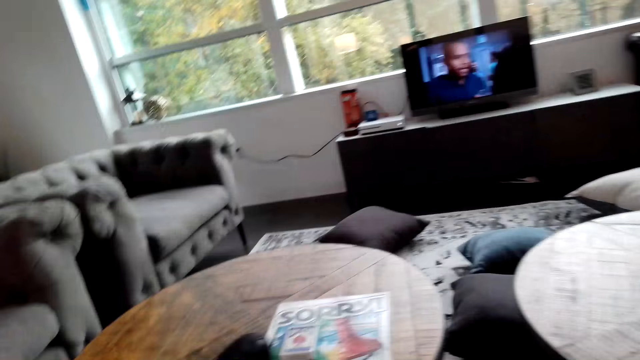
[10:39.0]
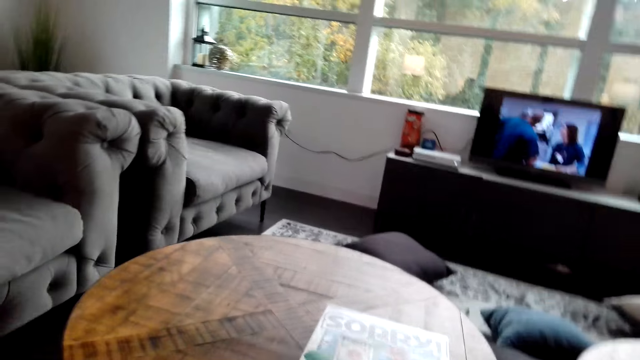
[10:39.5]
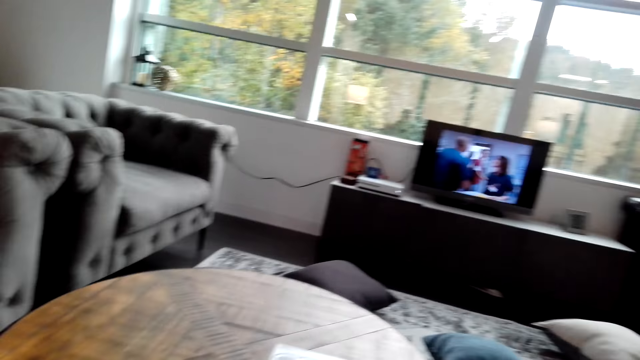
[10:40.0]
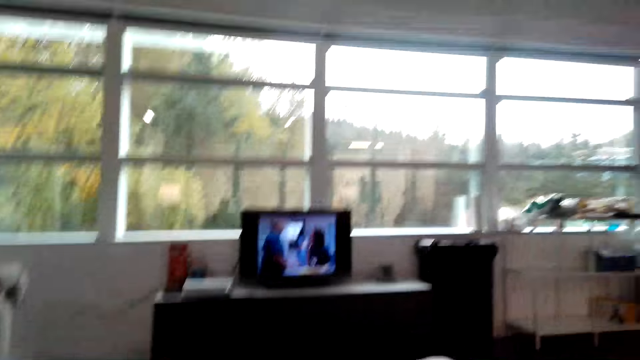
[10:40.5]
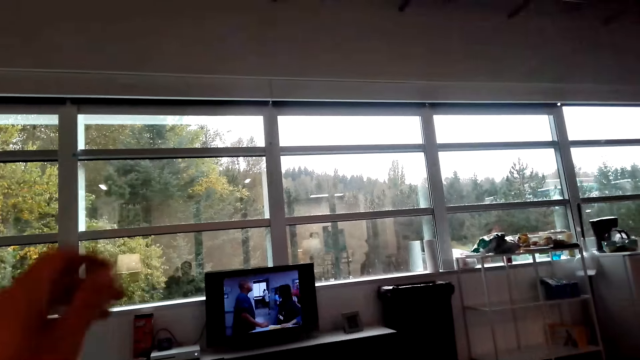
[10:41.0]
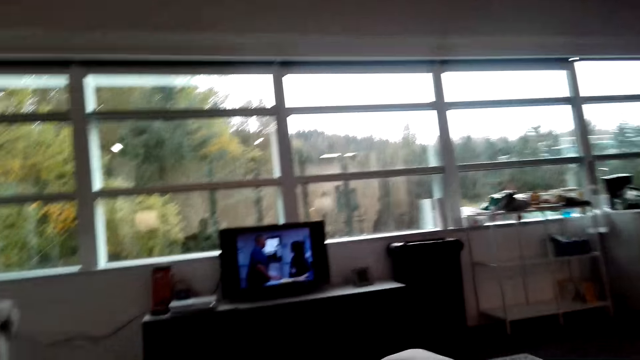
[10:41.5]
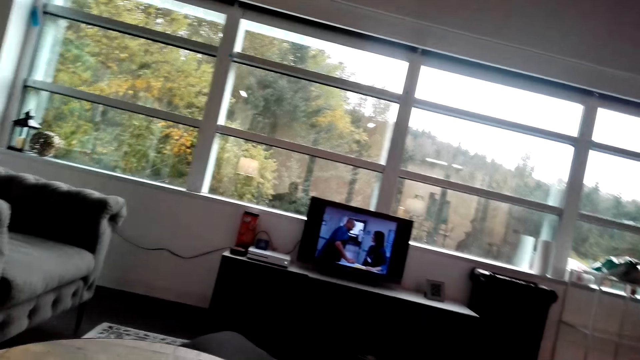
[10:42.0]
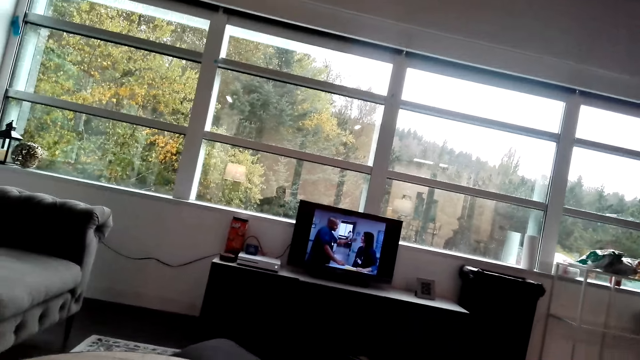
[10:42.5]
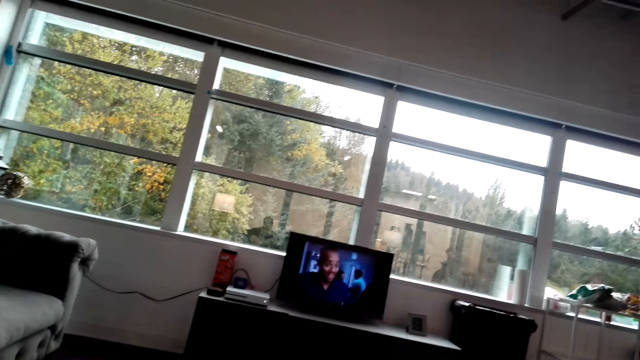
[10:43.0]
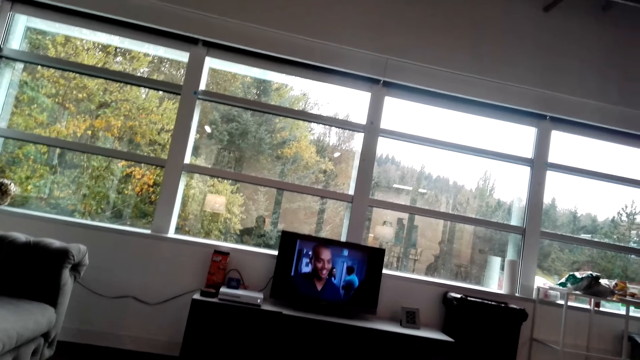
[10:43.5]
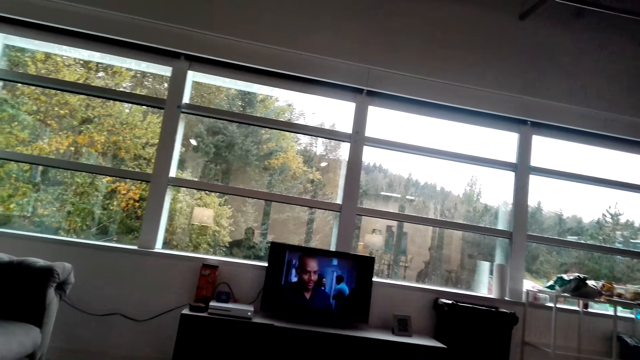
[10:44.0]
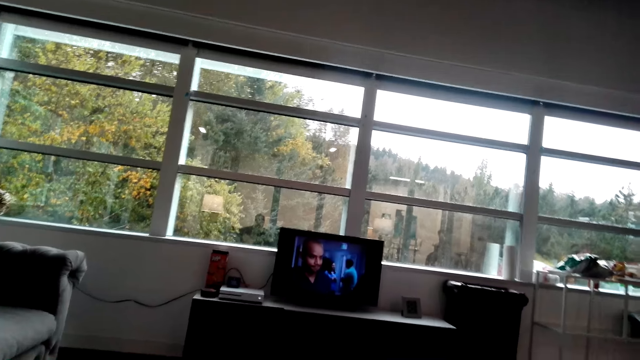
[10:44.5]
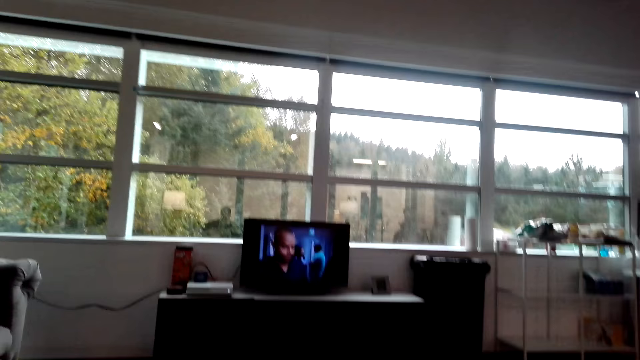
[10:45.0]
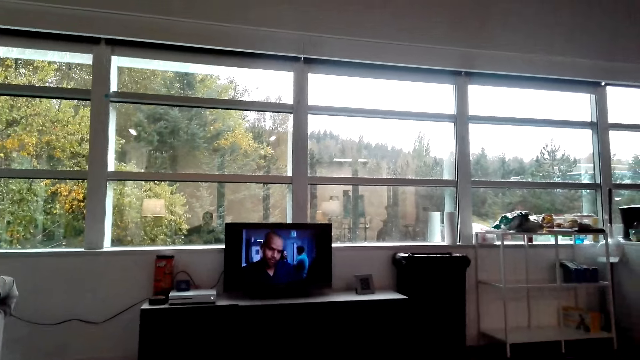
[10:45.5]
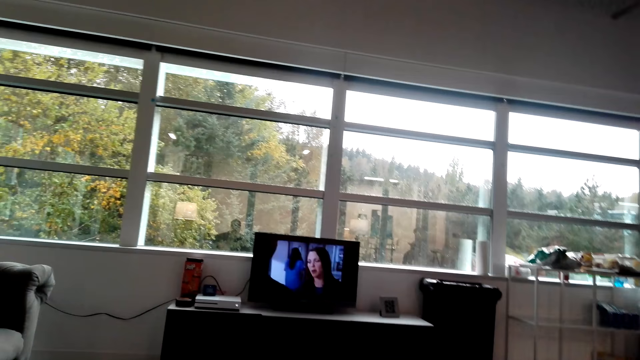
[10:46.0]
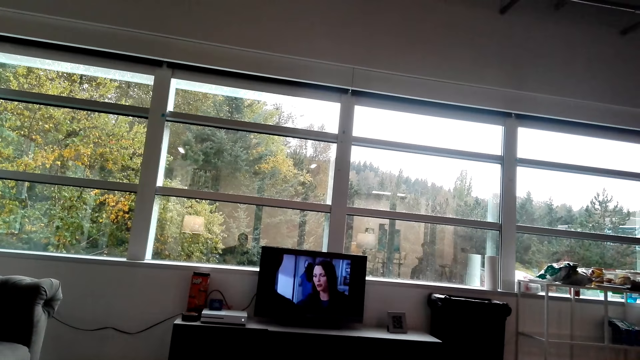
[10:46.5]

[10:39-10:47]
The camera wearer moves his hand.

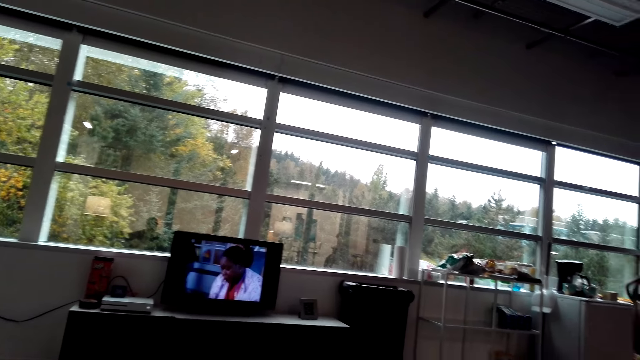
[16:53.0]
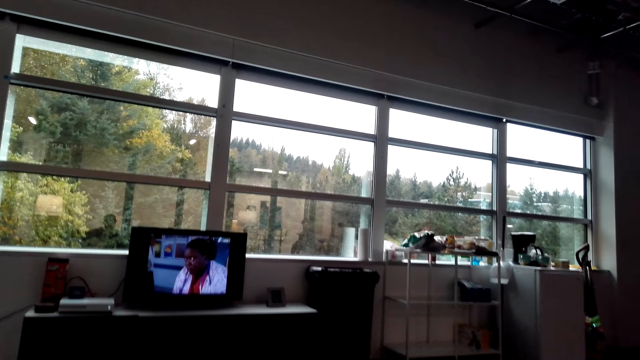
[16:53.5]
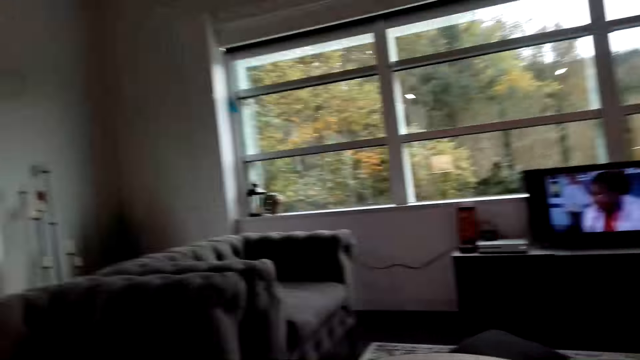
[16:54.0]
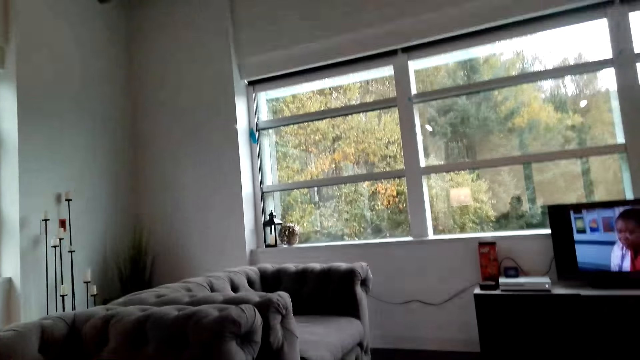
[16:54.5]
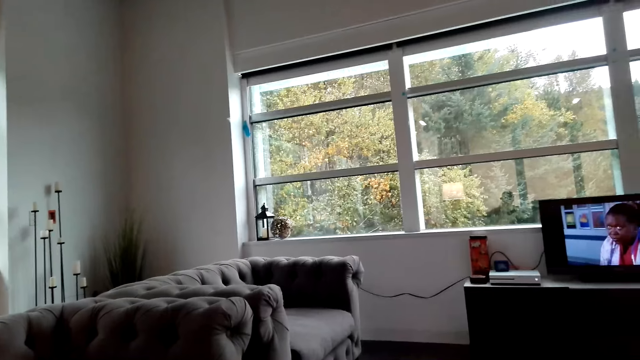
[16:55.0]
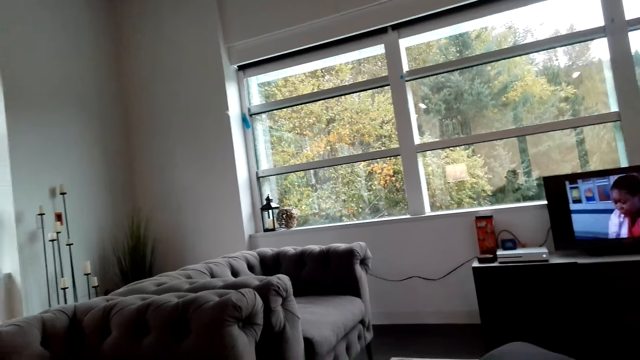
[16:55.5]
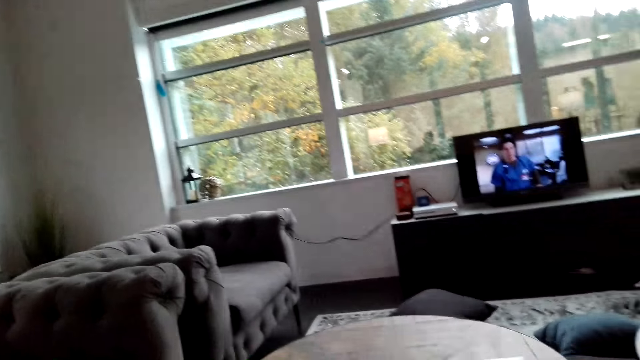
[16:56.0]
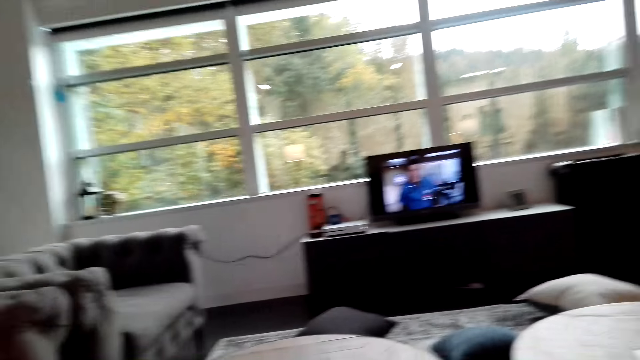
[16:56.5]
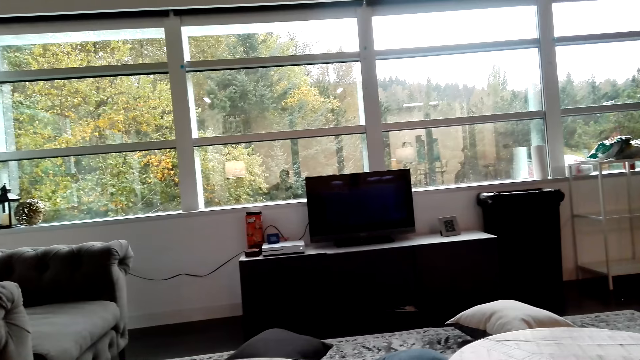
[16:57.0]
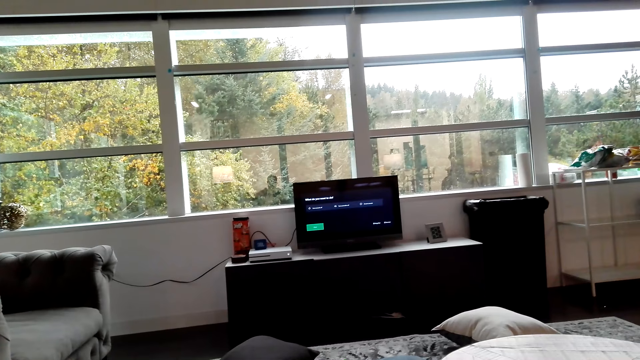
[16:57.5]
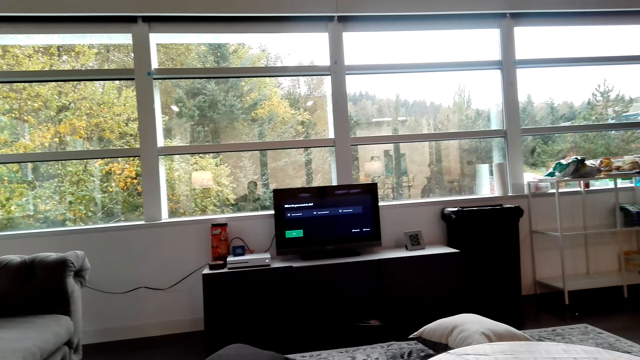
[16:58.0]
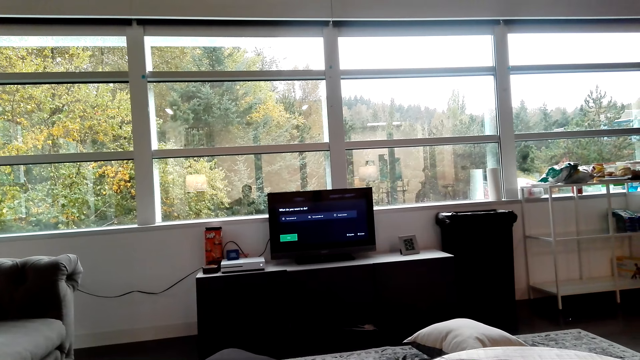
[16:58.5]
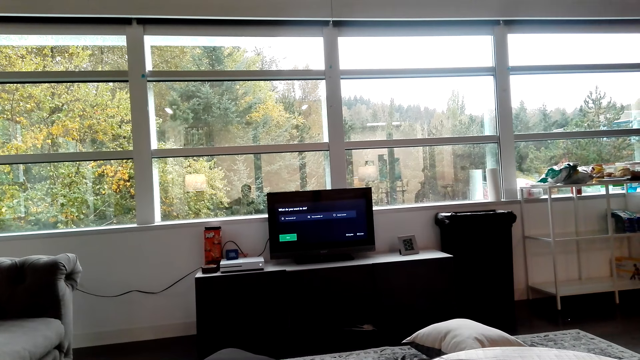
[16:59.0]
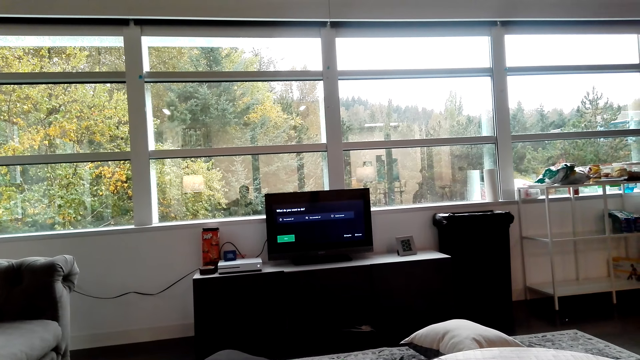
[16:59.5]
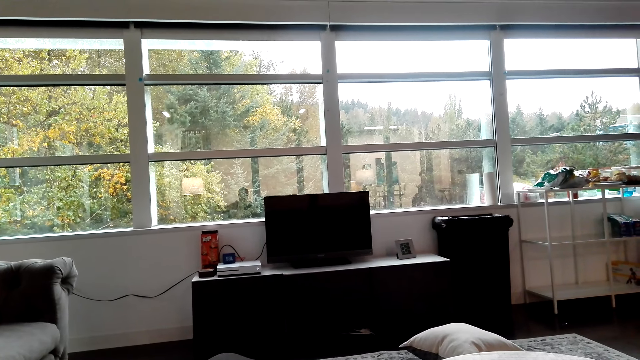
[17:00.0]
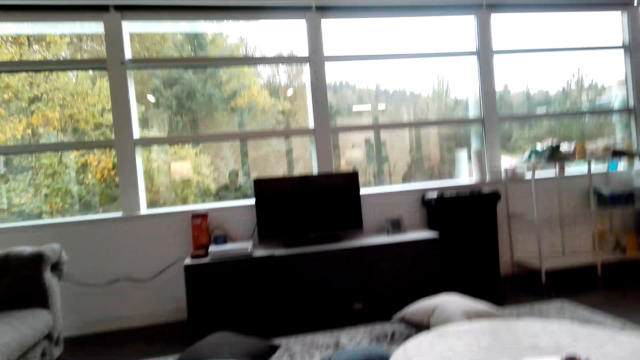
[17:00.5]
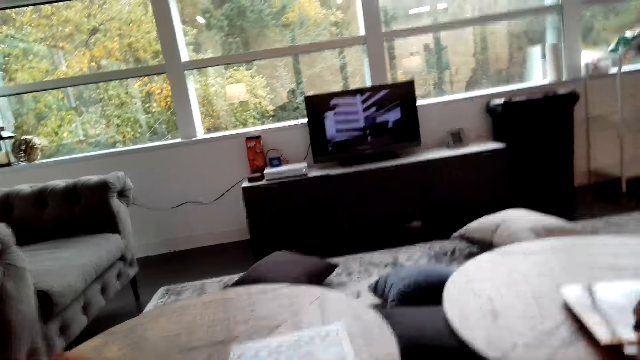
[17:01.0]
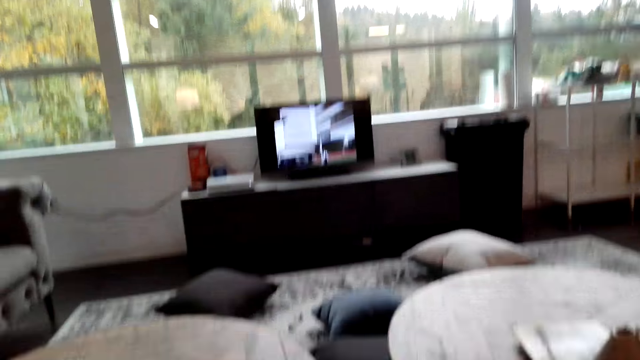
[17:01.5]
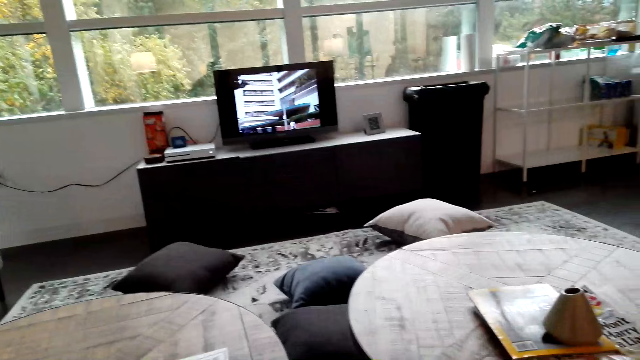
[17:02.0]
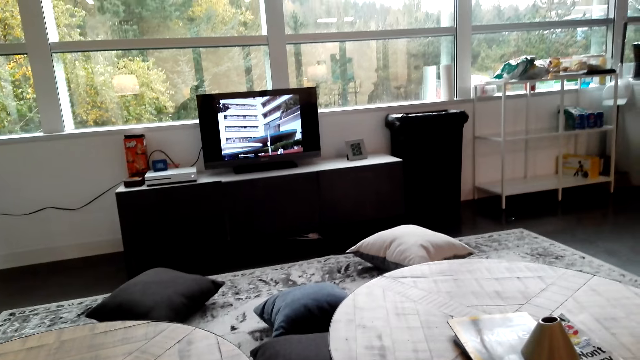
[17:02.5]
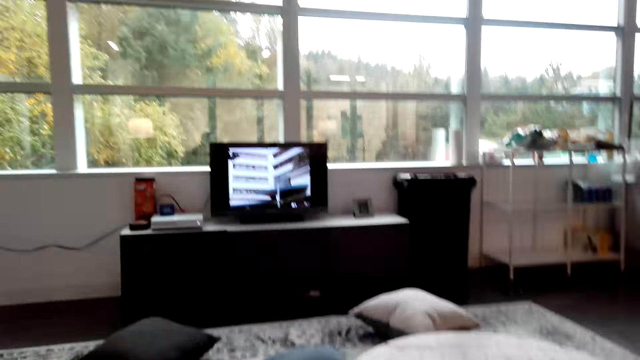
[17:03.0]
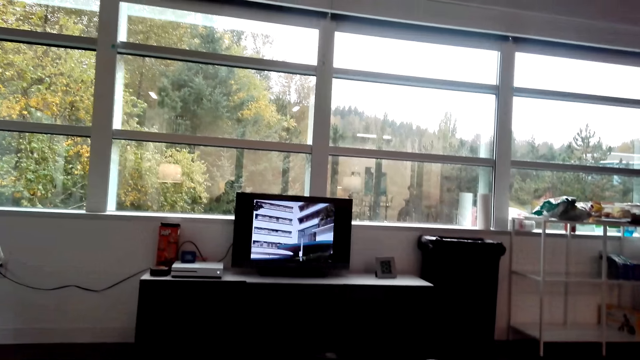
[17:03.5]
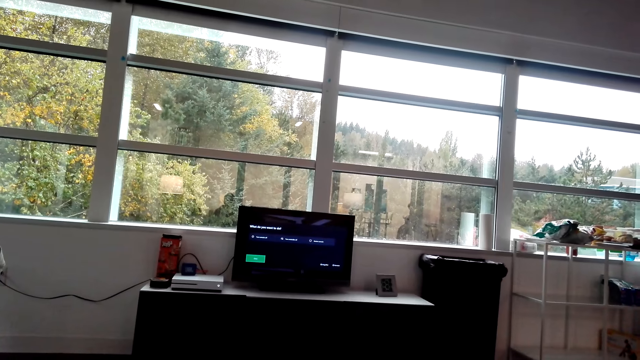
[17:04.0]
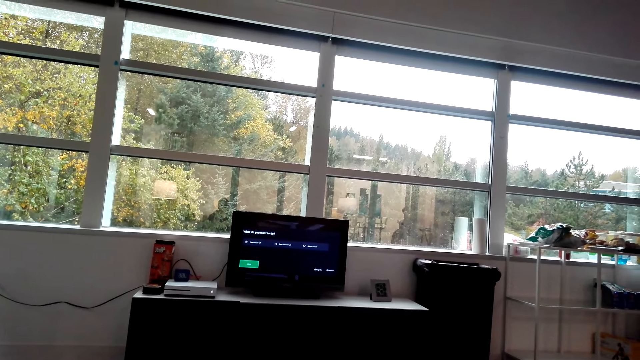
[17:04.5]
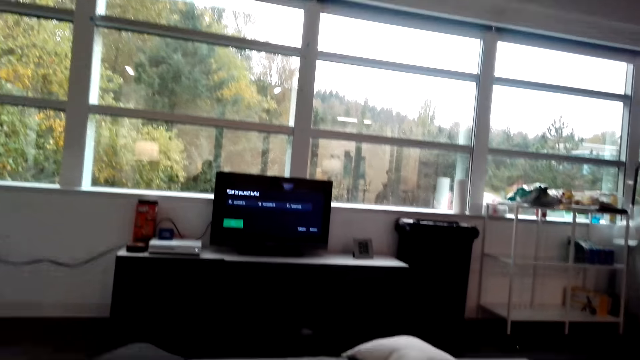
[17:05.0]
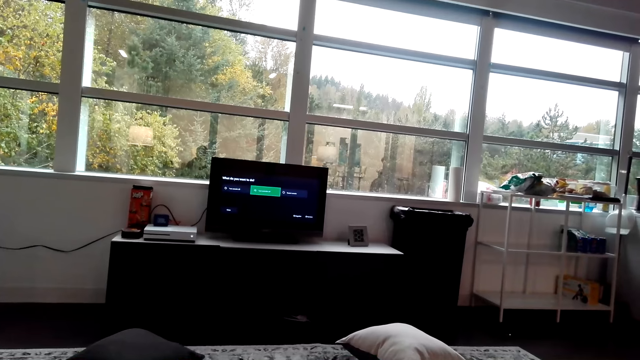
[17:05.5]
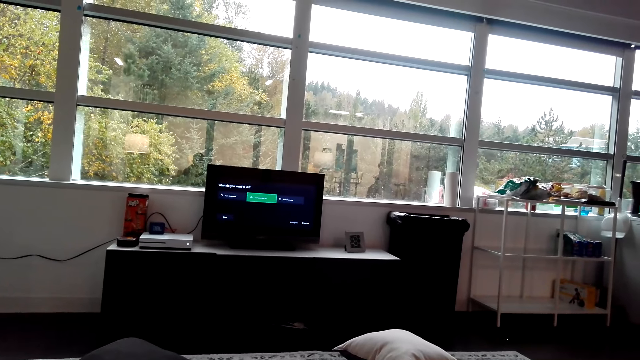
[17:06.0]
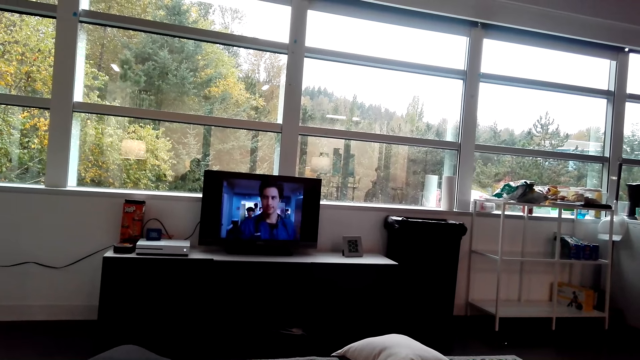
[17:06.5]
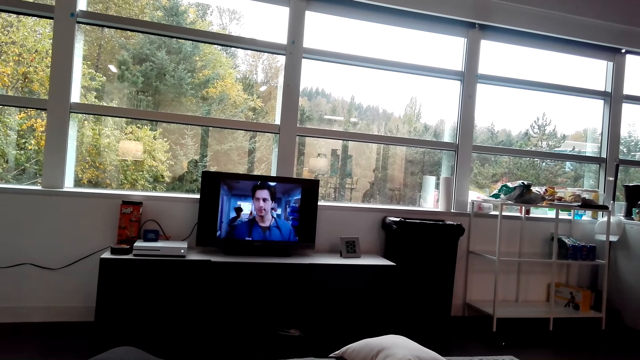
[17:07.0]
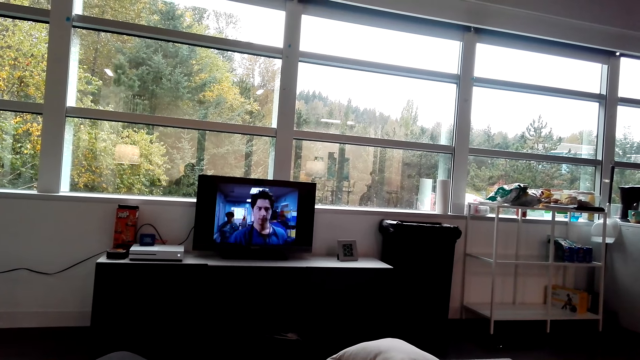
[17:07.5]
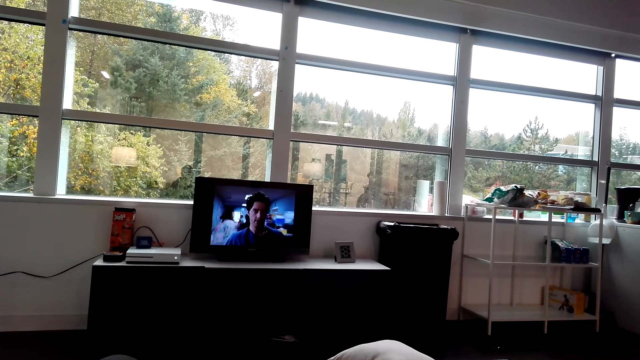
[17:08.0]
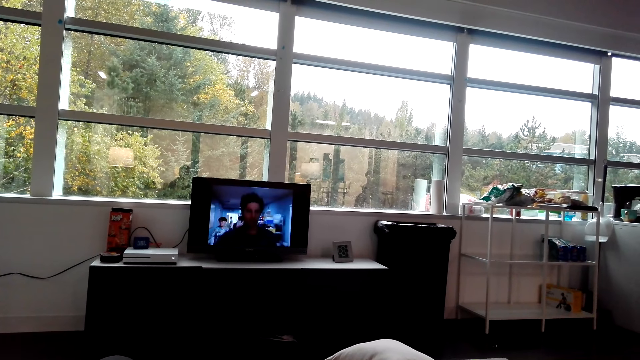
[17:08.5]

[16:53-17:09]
The camera wearer moves his hand.
